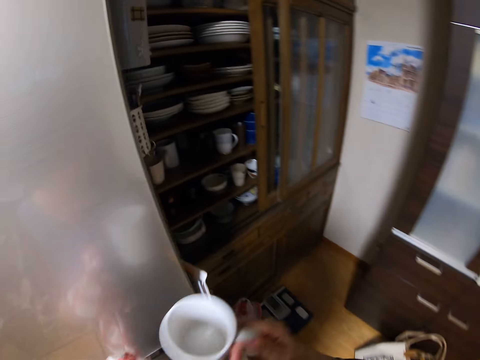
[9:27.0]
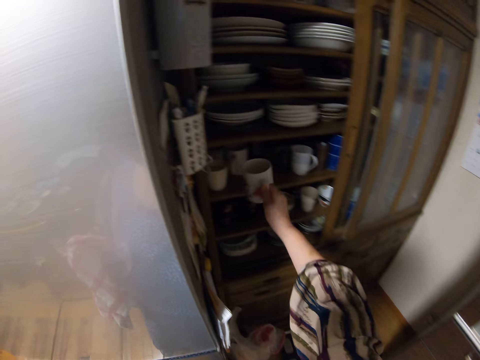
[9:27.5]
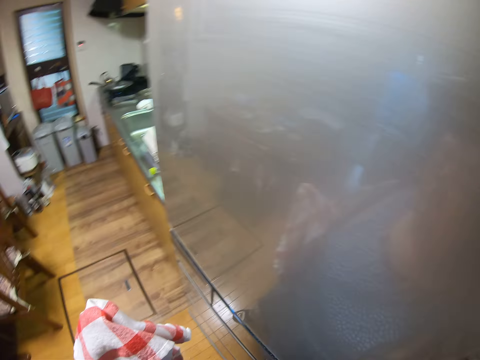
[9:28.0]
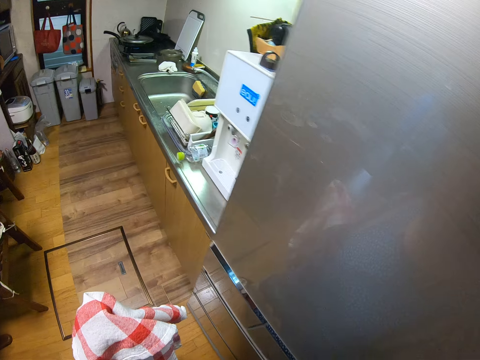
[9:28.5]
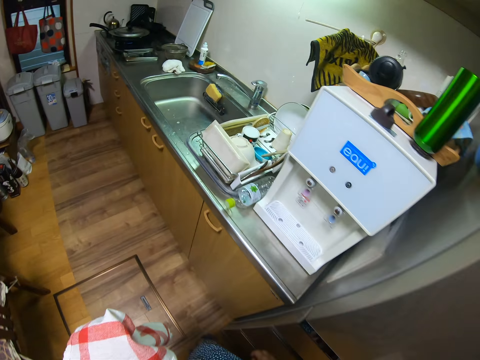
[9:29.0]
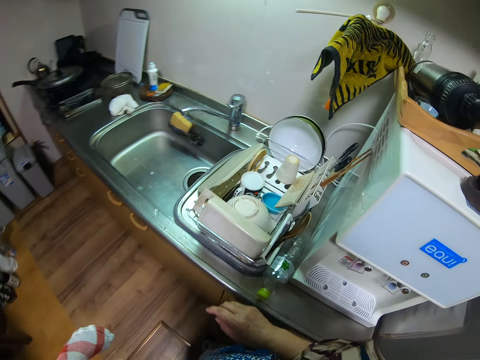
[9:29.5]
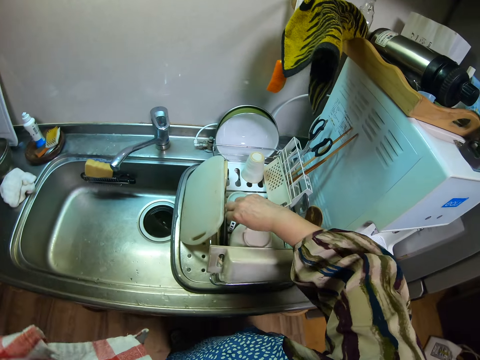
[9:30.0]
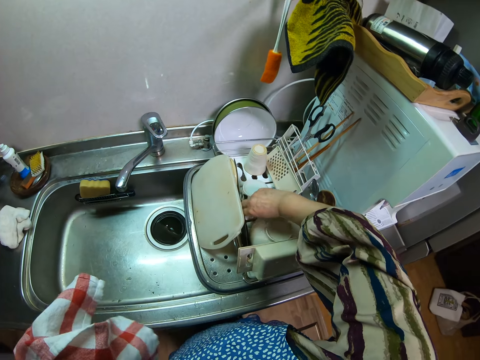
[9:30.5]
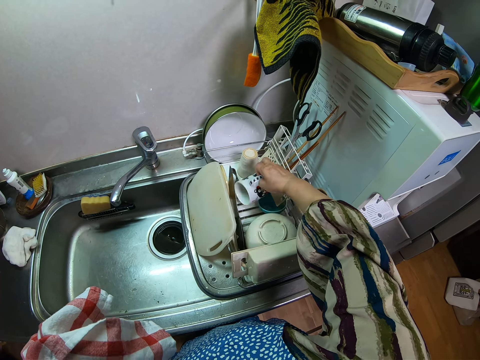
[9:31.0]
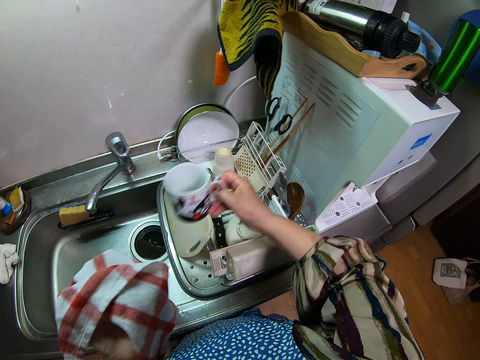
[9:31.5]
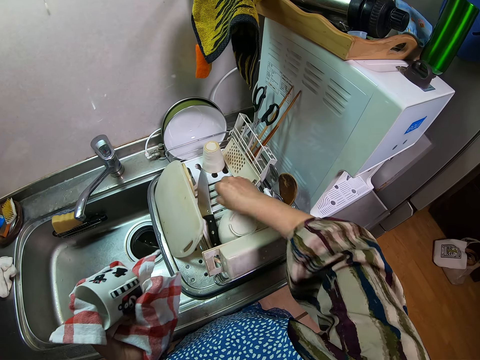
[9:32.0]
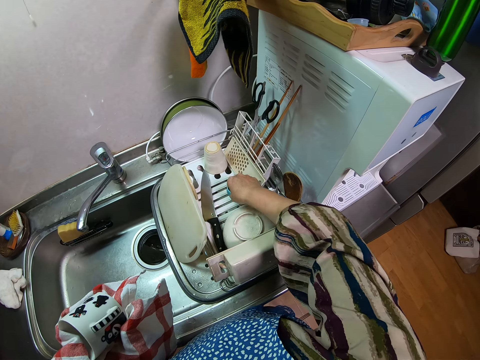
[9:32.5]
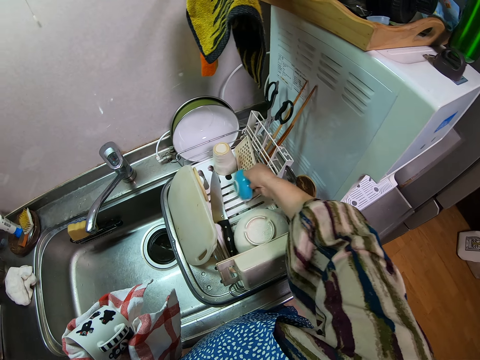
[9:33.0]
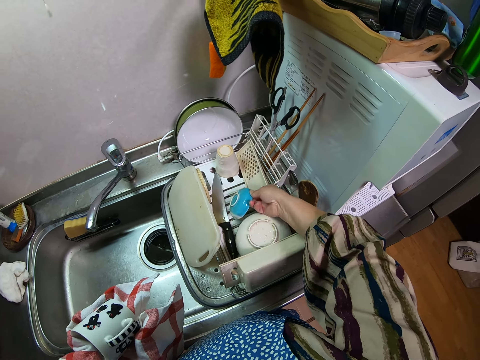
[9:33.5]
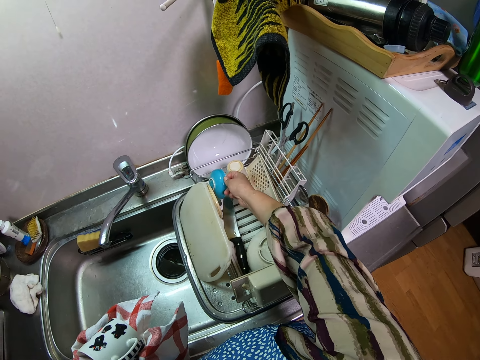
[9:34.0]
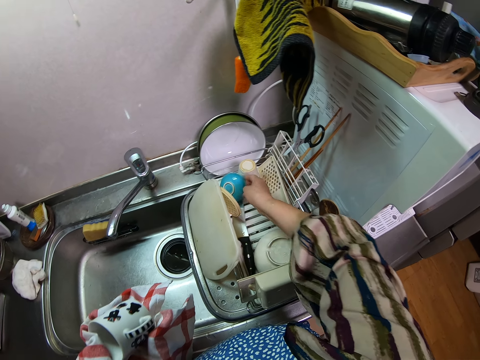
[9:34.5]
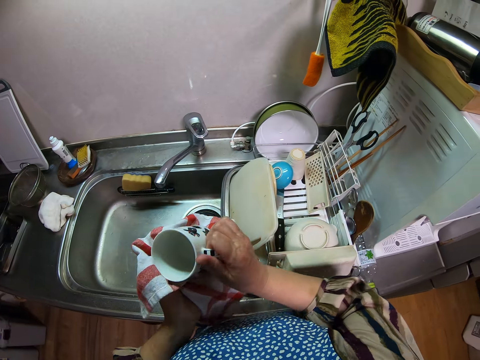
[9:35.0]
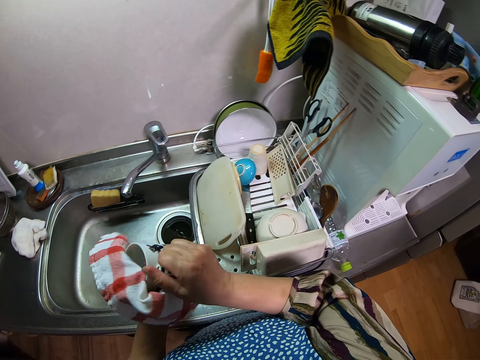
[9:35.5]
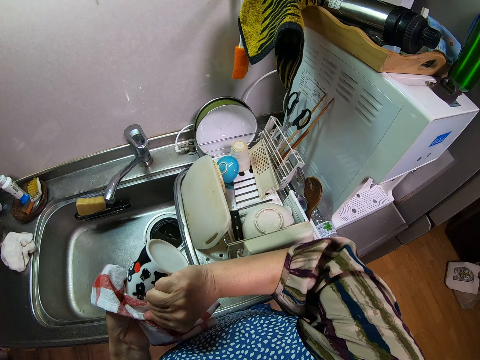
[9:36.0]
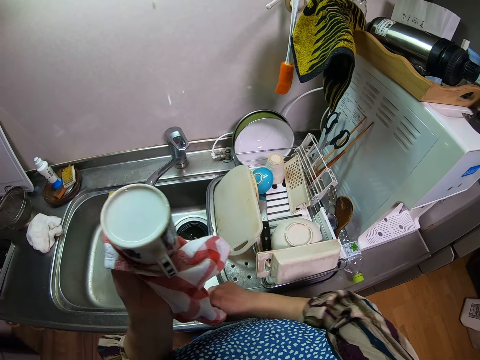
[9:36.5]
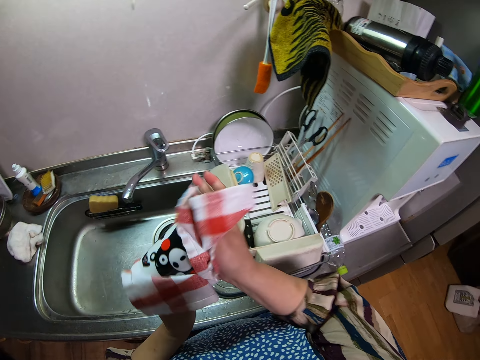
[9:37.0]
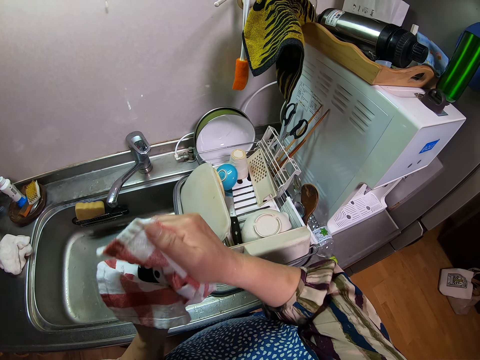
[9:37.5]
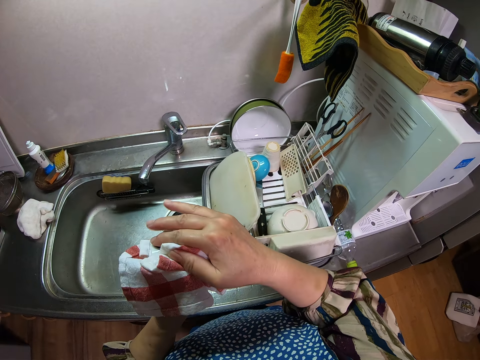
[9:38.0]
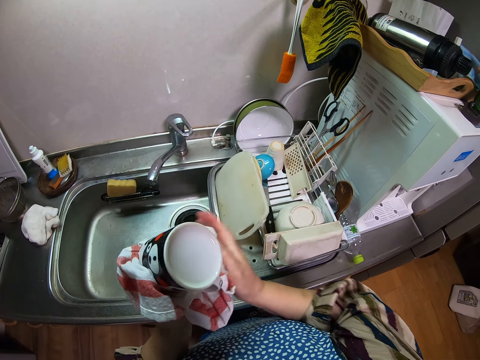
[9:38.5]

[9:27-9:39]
The camera wearer places the cup in the cabinet. She picks up another cup or mug from the kitchen rack. She holds the mug. She passes the cup from her right hand to her left hand. She moves a plate or serving bowl in the kitchen rack with her right hand. She cleans the cup with the napkin.

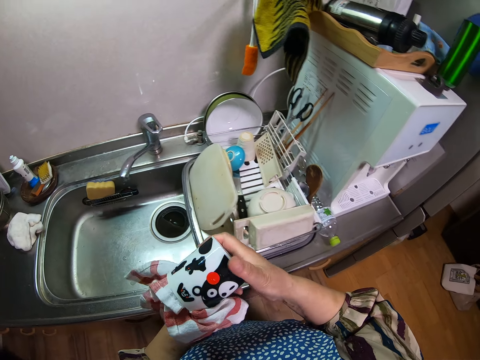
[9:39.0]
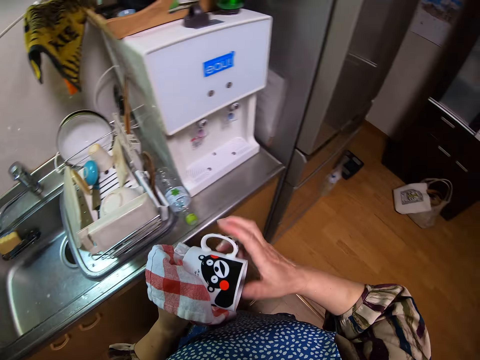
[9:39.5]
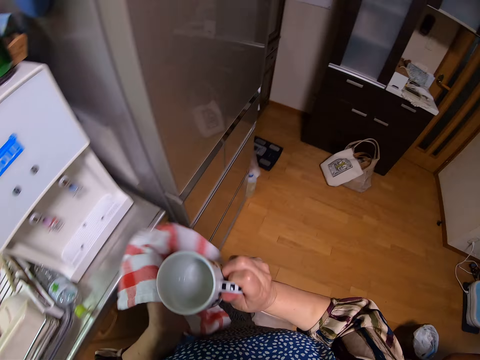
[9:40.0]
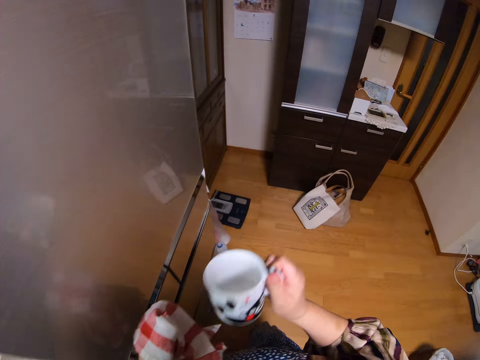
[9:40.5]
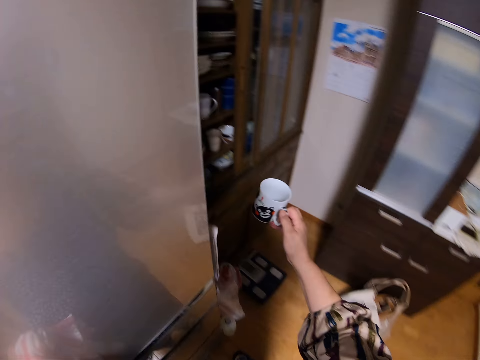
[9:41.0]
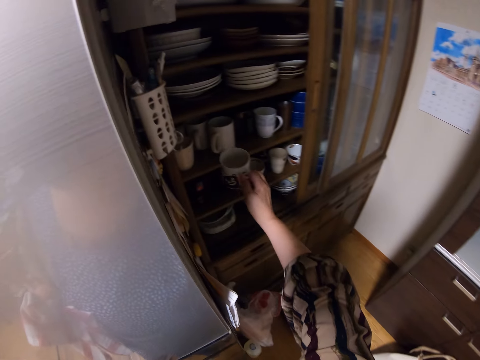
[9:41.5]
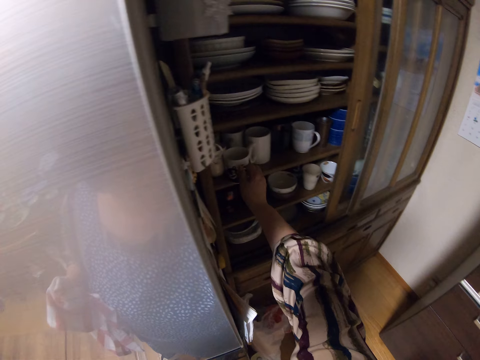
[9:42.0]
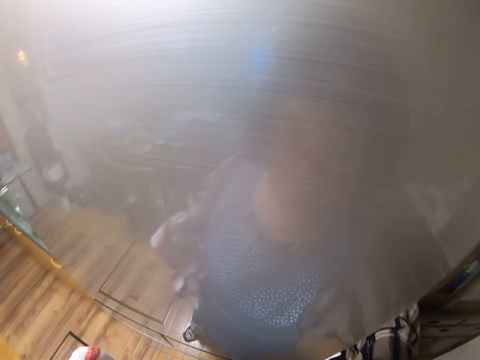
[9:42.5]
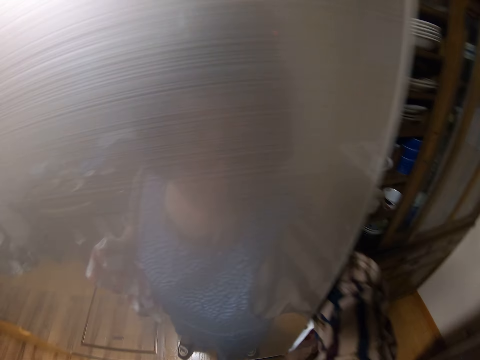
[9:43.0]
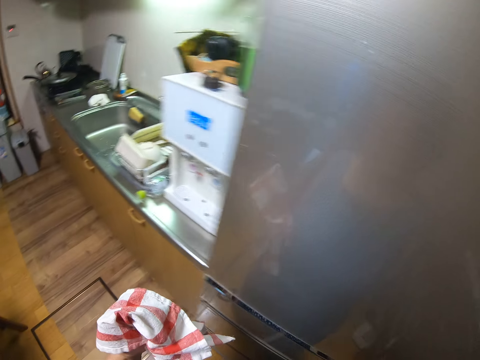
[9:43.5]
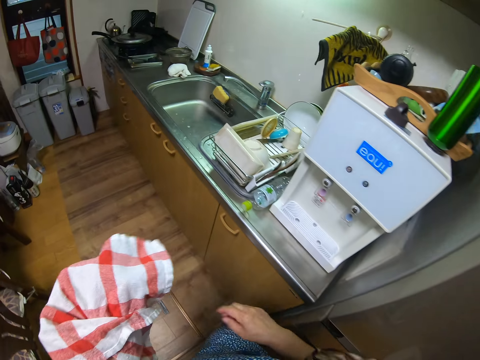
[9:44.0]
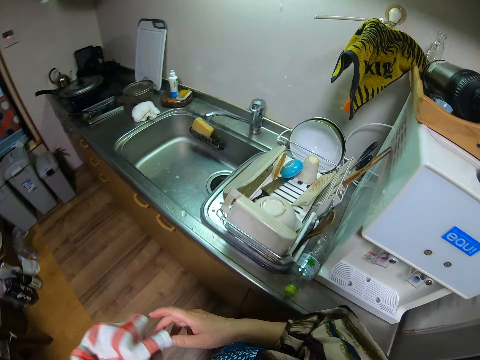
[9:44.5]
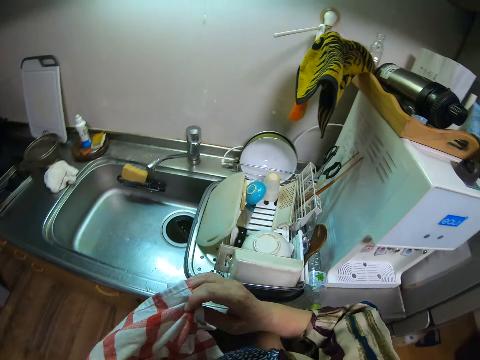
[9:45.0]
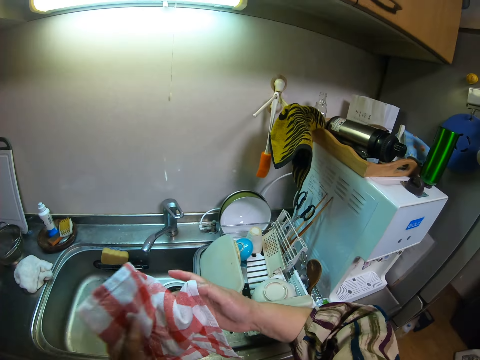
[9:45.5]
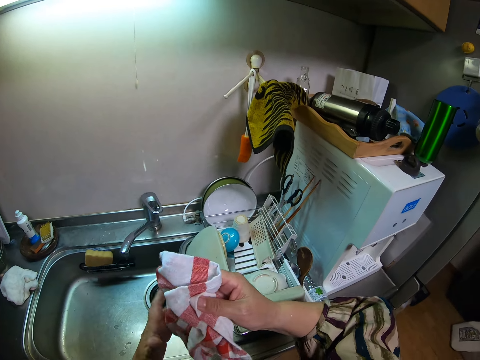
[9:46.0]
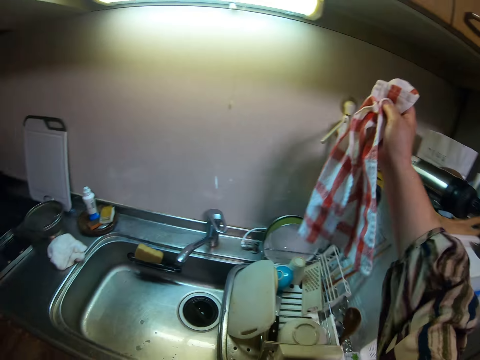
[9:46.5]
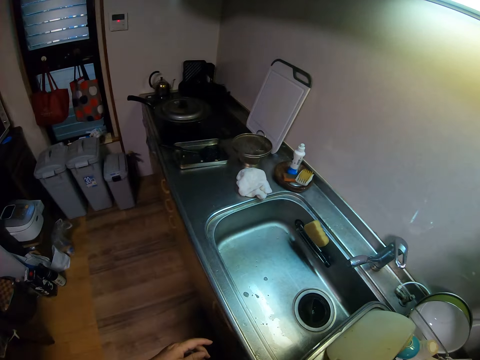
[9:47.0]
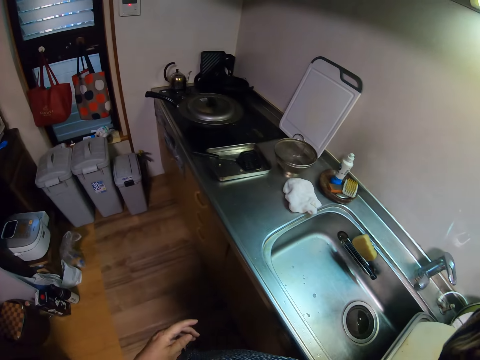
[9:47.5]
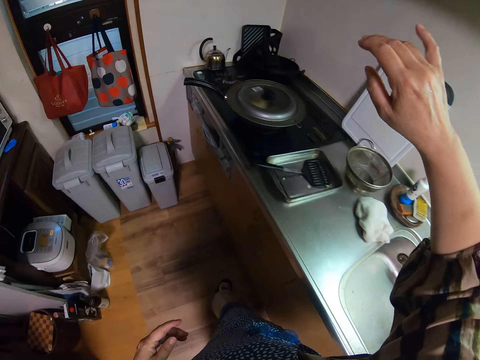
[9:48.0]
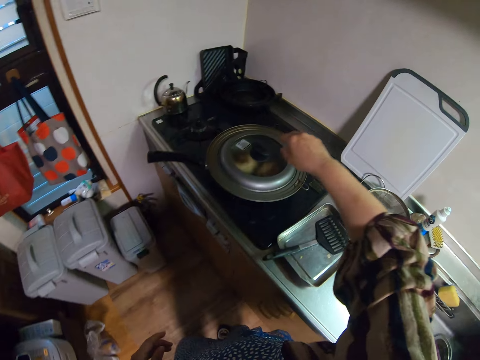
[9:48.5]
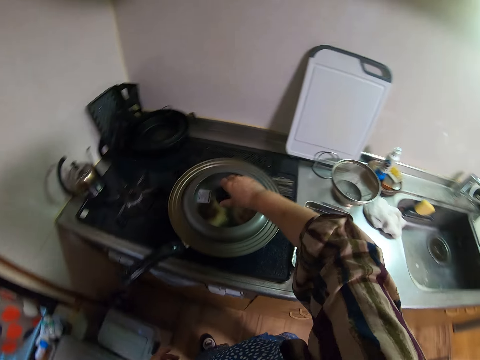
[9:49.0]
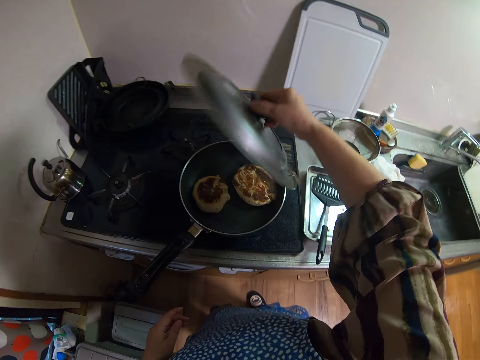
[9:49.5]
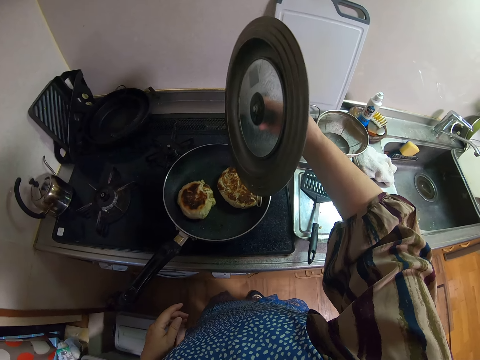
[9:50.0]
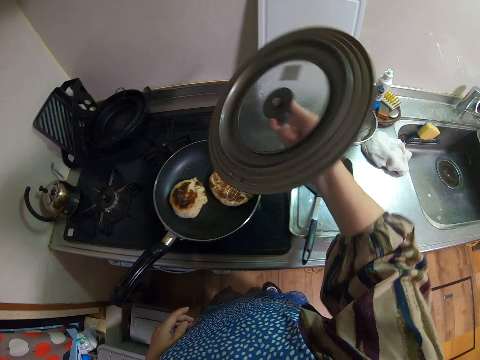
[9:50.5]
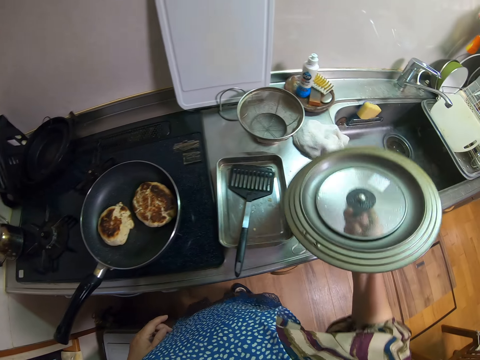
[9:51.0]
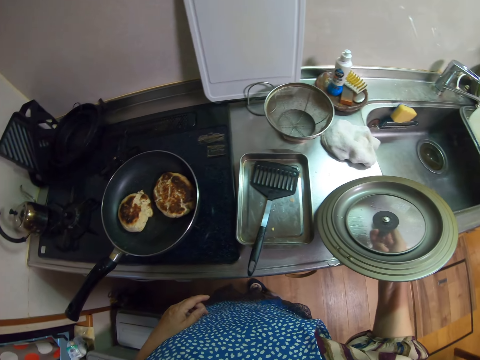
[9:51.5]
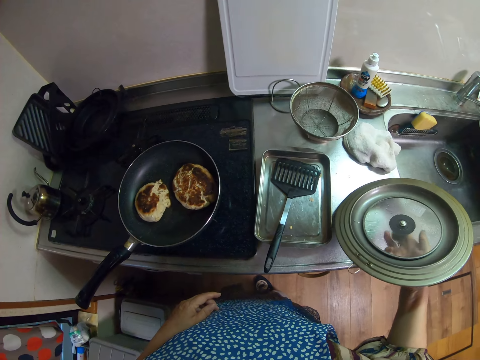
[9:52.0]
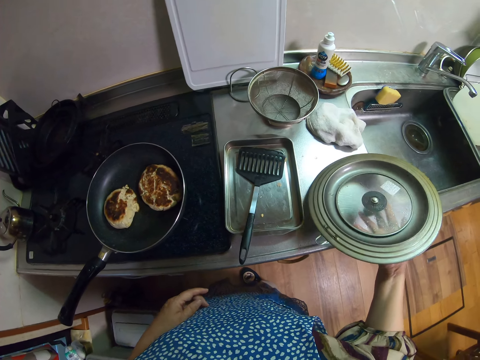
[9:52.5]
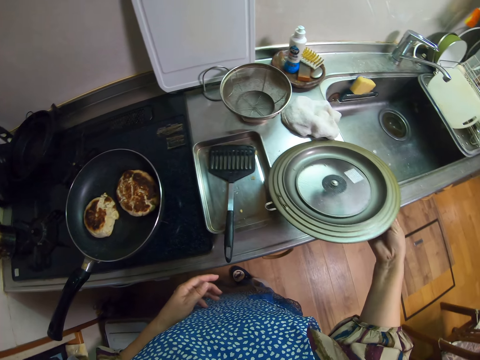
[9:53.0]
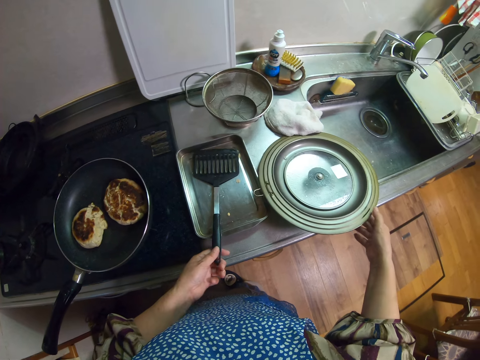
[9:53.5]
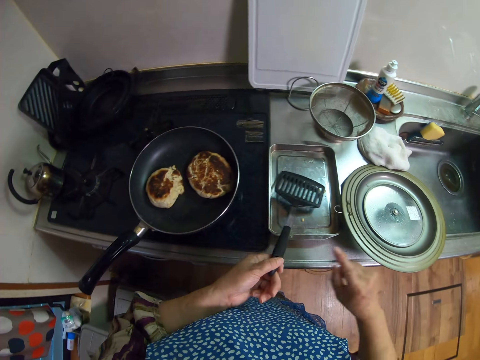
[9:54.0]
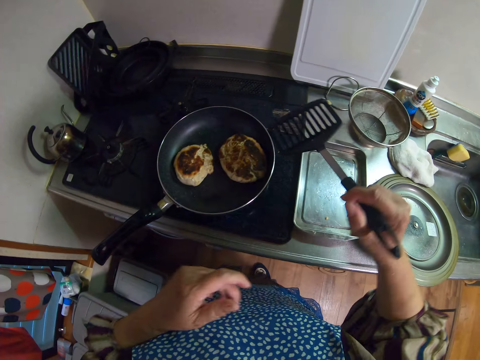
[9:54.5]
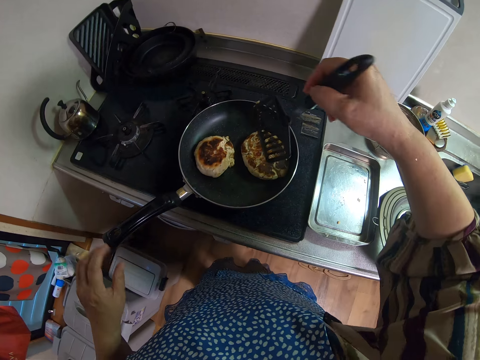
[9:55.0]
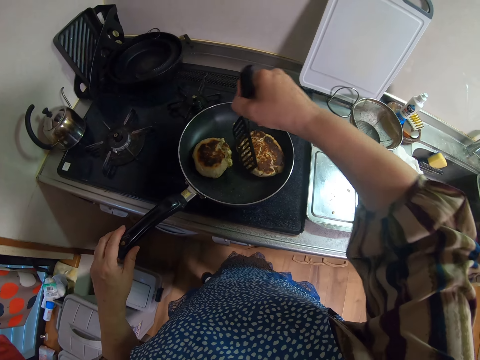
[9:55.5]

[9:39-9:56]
The camera wearer places the cup in the cabinet. She walks from the cupboard to the sink. She passes the napkin from her left hand to her right hand. She places the napkin on a hanger. She raises the lid on the frying pan with her right hand. She places the lid on a table or the sink. She picks up a turner or serving spoon on a tray with her left hand. She passes the turner from her left hand to her right hand.
